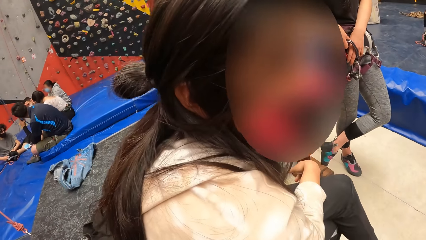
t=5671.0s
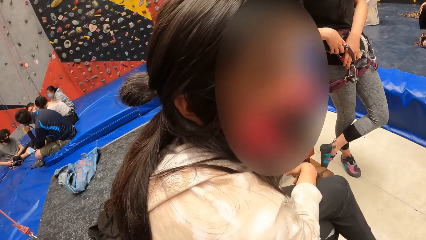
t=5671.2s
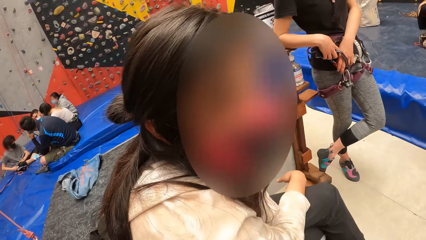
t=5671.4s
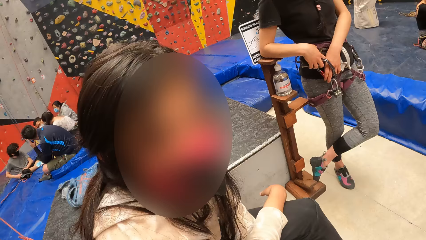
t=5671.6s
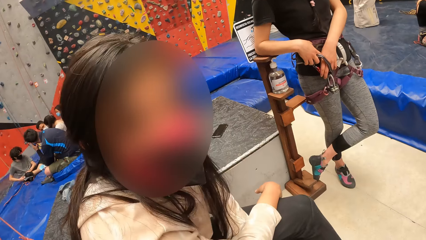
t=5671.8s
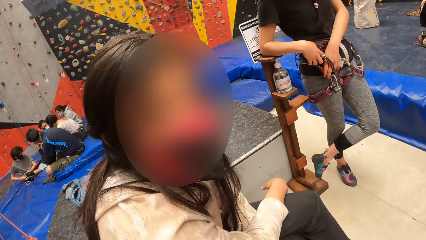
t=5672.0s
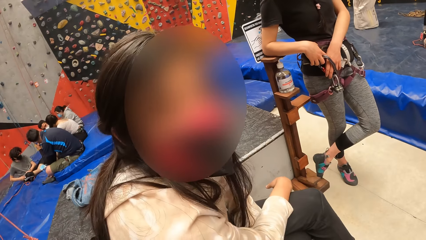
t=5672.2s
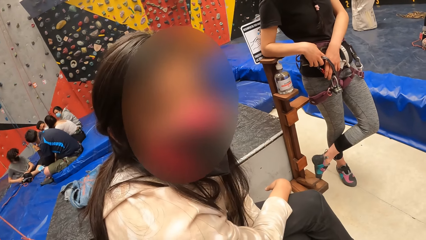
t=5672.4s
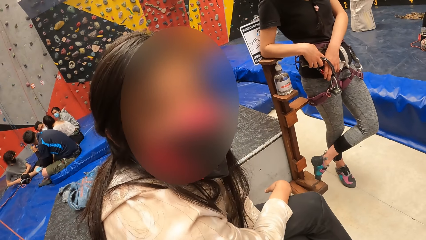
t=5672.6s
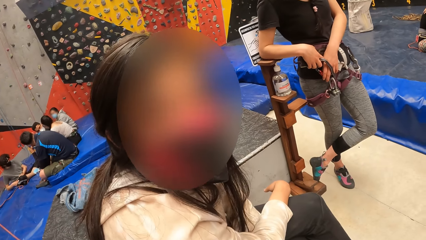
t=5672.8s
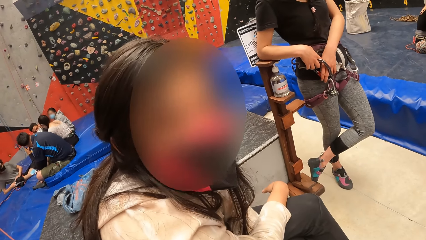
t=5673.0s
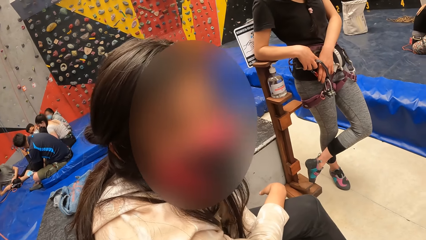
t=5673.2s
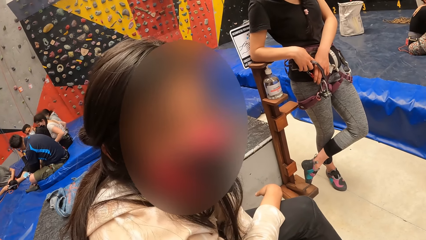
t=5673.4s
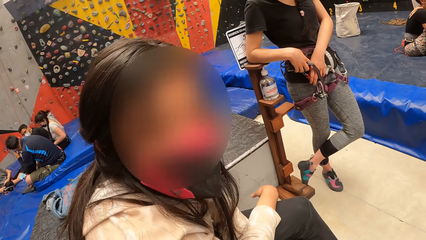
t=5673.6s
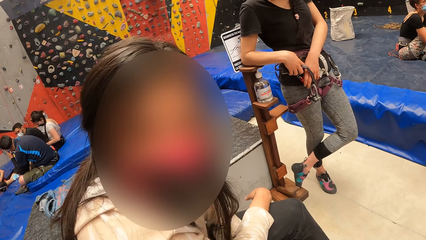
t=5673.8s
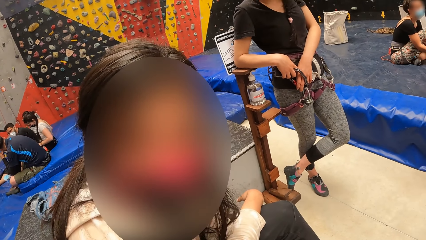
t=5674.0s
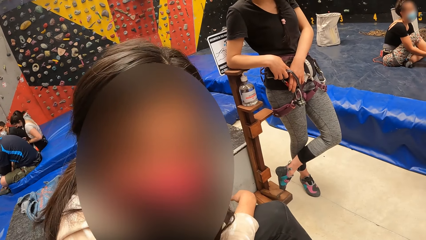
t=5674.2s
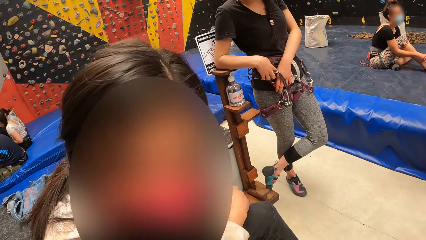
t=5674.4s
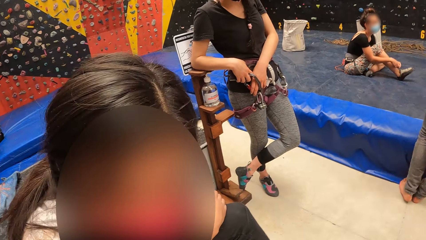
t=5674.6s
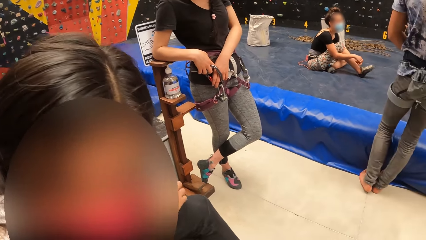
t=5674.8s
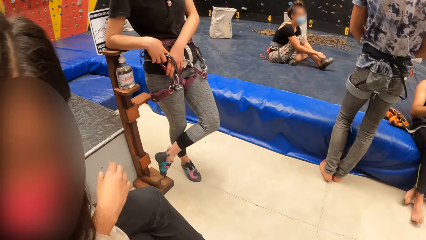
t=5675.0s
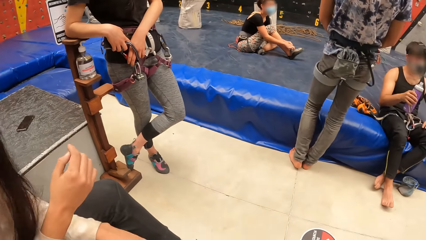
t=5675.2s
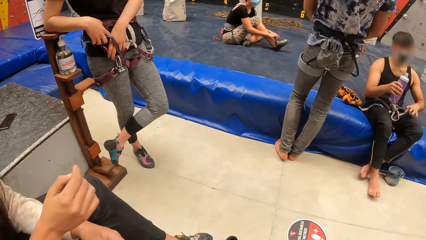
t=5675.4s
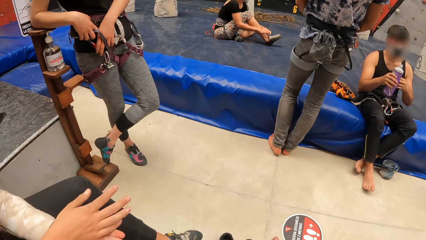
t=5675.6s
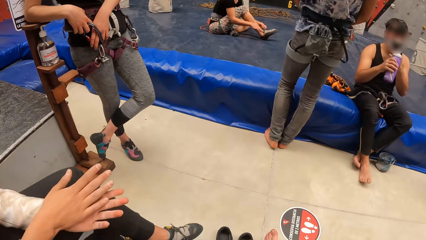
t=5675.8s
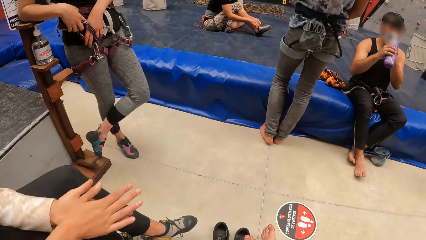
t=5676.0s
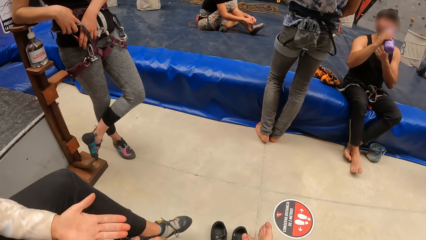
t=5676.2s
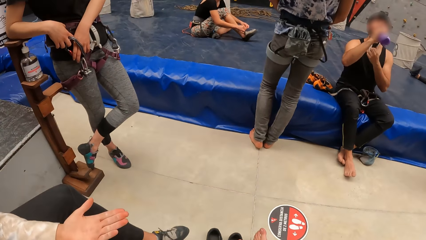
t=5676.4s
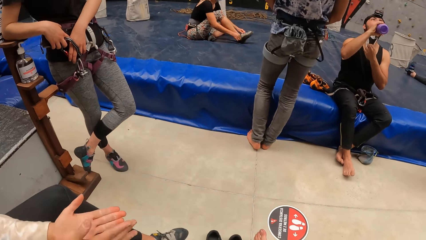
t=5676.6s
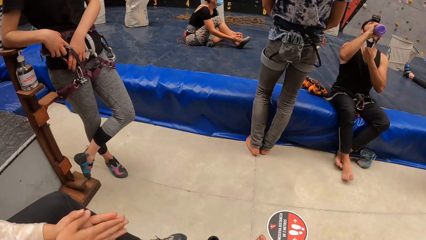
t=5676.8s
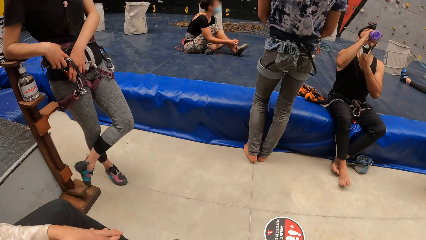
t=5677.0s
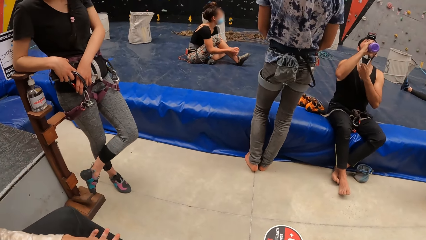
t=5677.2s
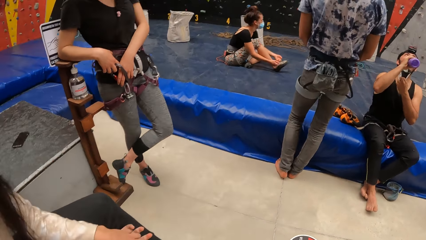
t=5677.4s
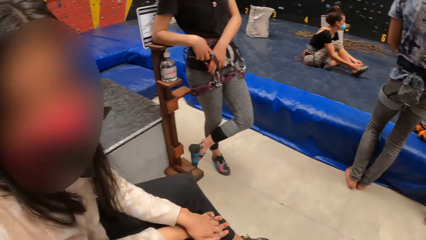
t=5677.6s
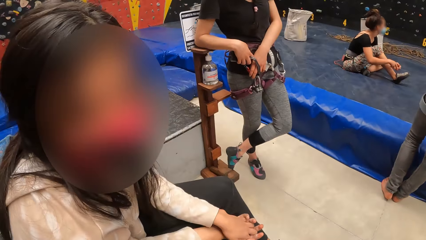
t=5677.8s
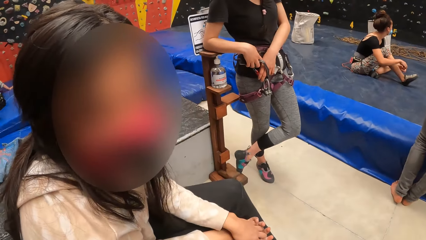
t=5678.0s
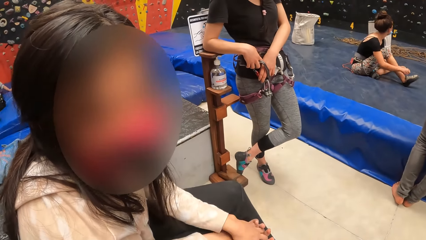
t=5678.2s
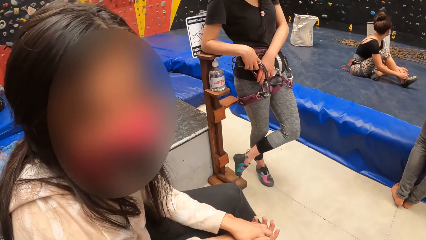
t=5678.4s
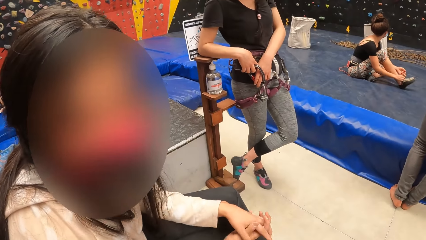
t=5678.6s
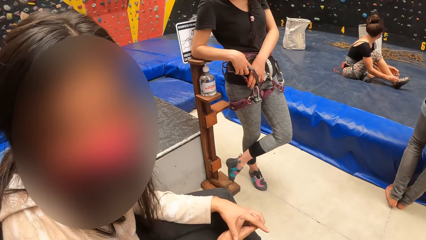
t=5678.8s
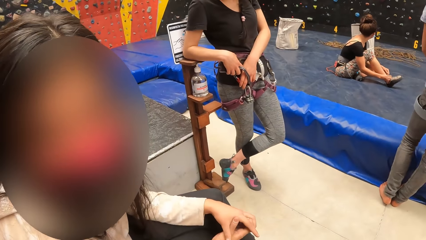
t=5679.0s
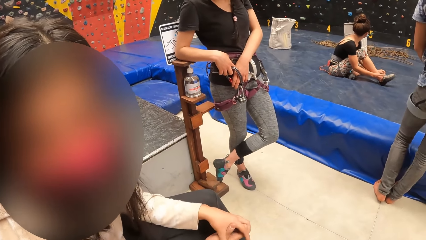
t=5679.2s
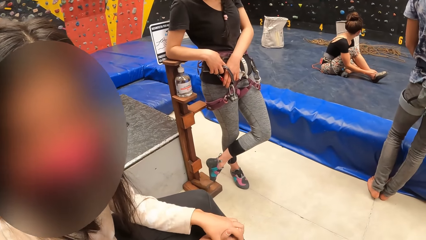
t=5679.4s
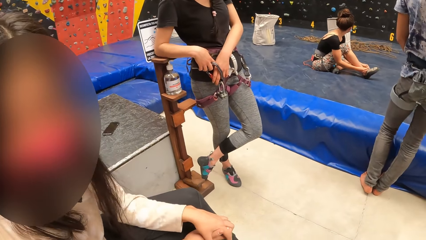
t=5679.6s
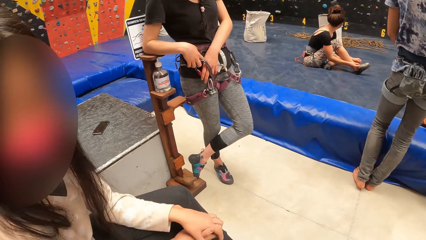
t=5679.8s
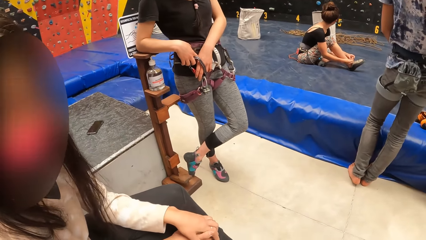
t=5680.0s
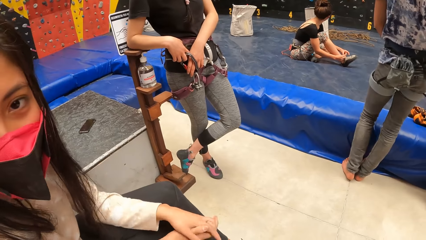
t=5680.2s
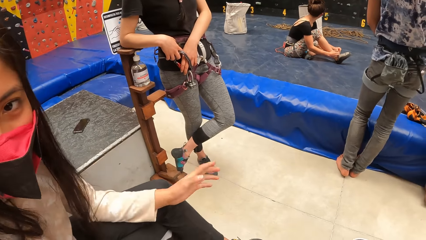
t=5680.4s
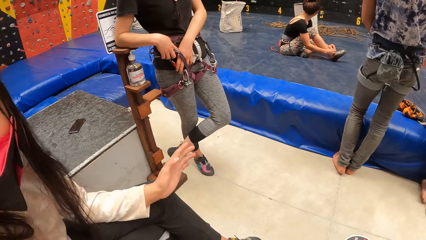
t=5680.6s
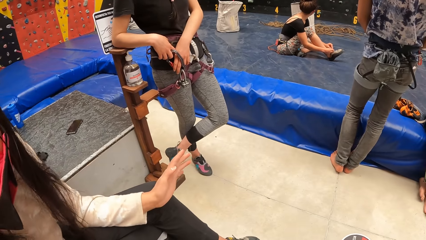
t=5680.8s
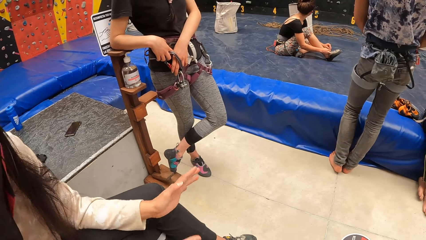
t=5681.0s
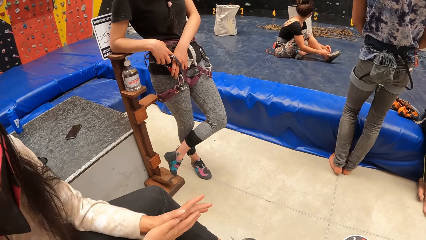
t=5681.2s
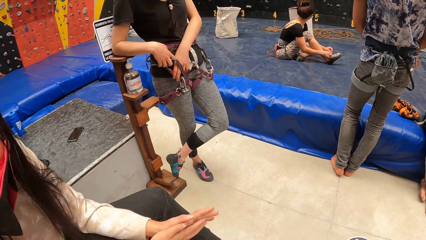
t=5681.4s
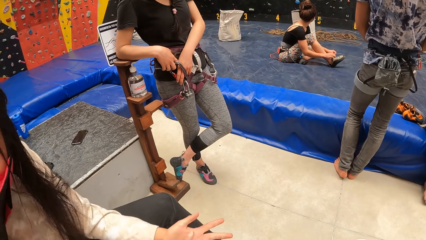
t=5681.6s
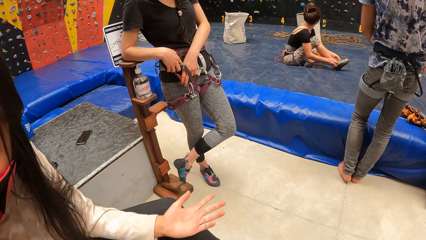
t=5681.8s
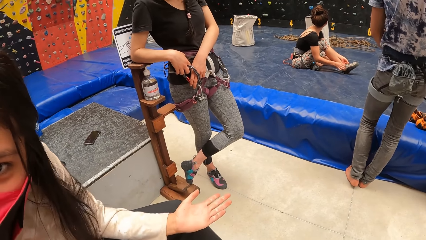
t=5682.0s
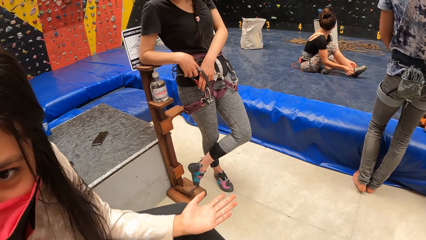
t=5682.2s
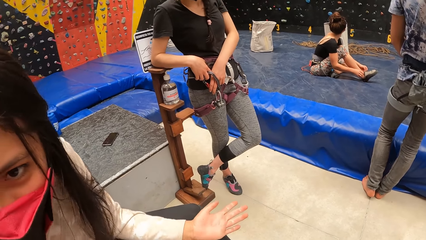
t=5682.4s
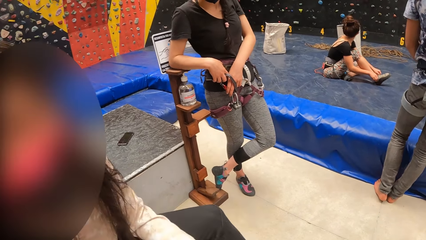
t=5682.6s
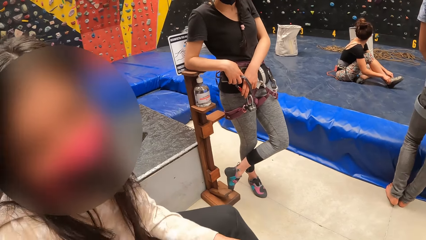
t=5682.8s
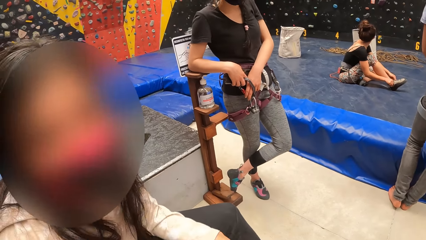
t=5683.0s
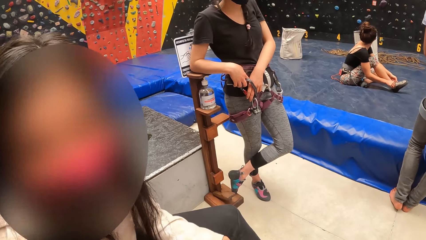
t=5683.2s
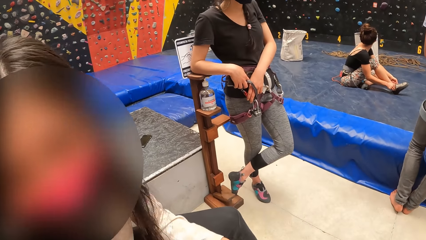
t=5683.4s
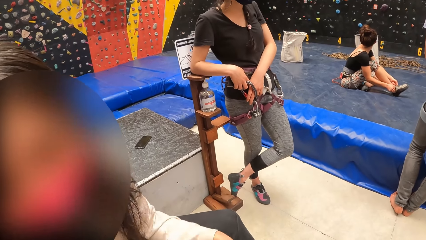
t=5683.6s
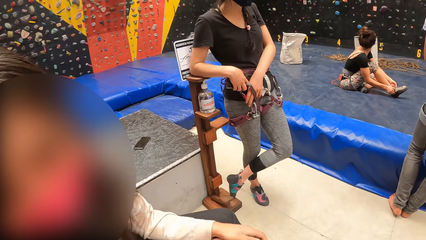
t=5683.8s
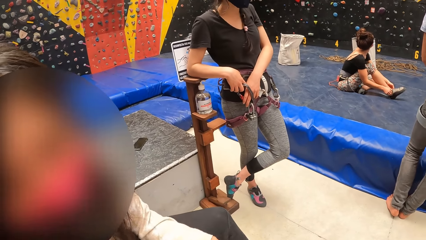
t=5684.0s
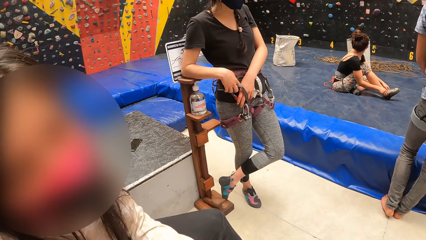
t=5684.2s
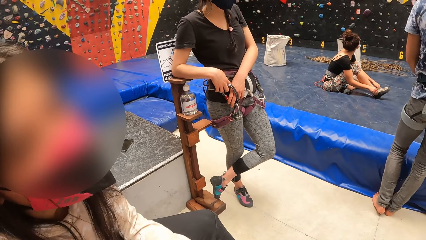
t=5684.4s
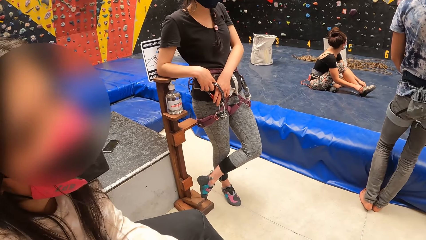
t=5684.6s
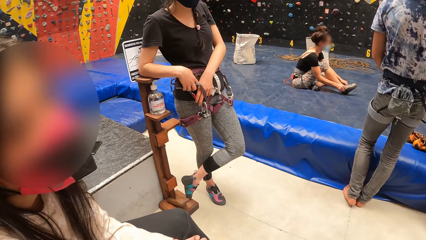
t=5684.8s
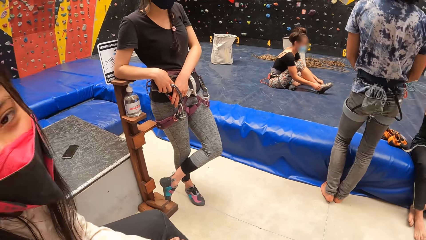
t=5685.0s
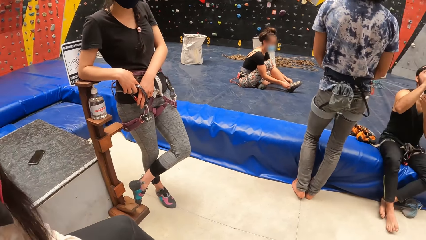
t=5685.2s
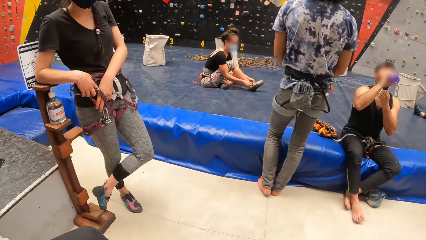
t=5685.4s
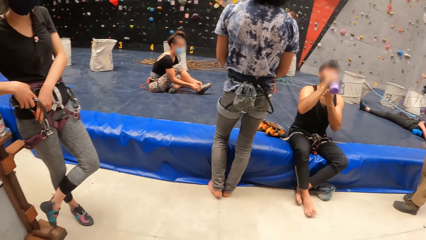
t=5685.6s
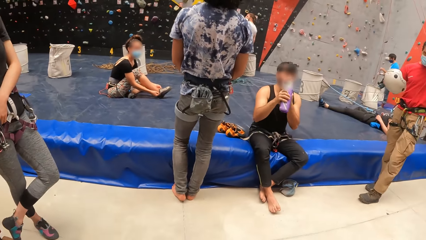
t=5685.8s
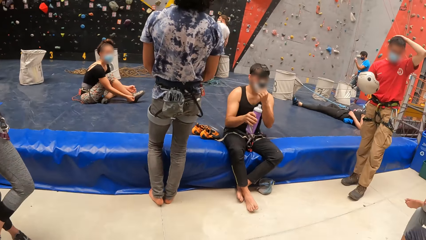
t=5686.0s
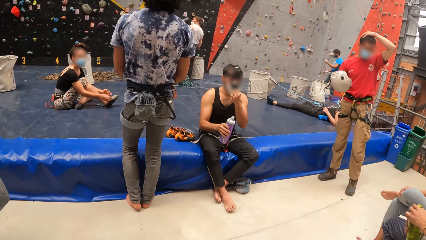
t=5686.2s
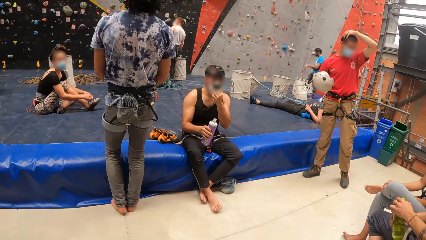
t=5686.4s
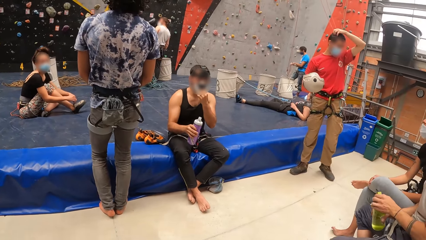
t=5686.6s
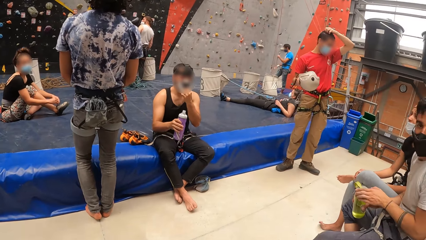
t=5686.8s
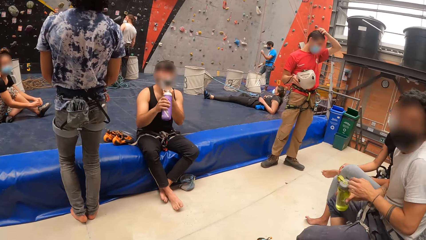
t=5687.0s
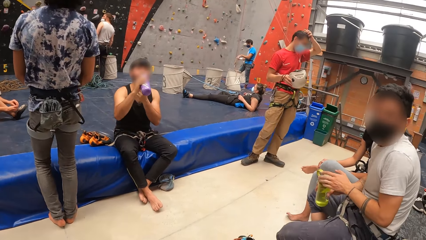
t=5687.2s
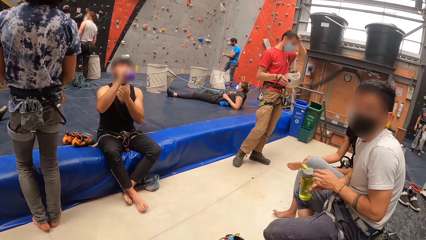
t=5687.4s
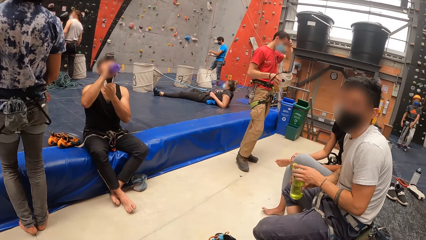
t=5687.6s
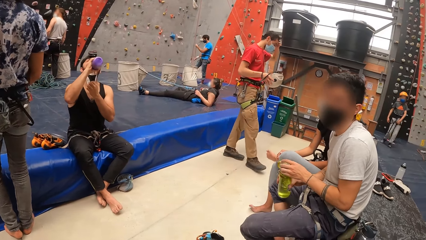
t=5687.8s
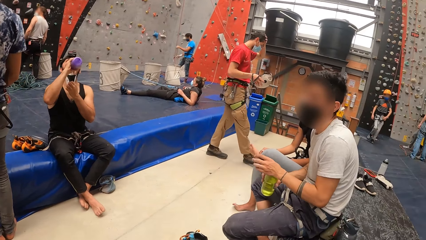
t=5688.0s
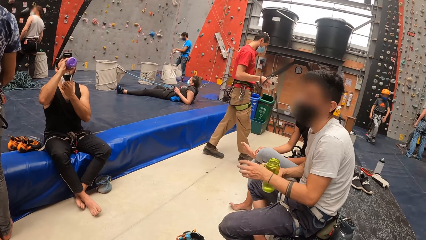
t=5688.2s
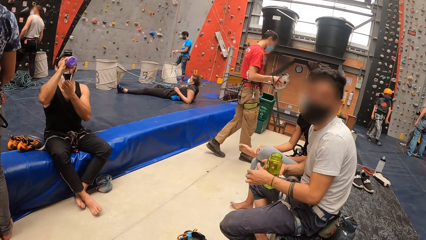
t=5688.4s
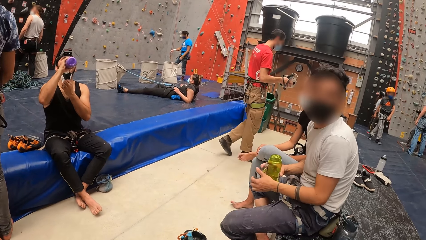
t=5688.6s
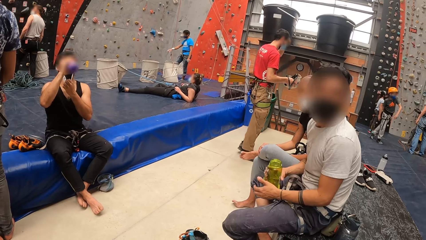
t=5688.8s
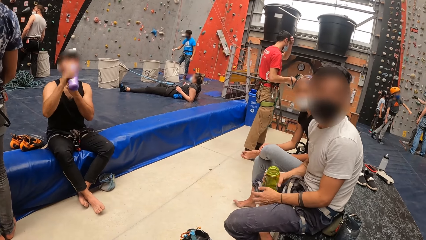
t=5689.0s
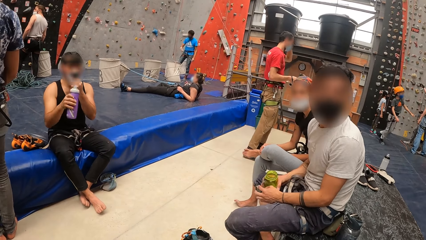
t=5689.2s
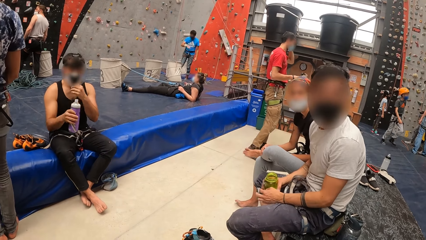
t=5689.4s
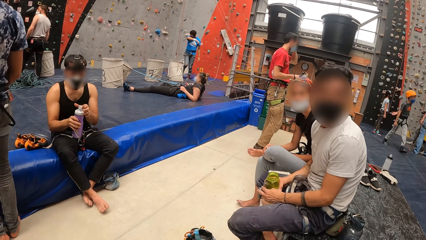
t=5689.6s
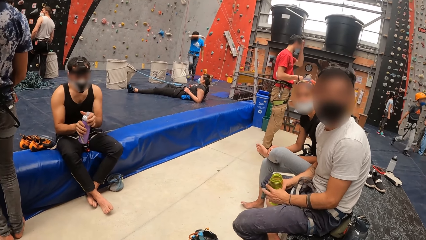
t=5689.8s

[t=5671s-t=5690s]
The camera wearer interacts with a person. Another person ties her shoe lace. The camera wearer looks around.
